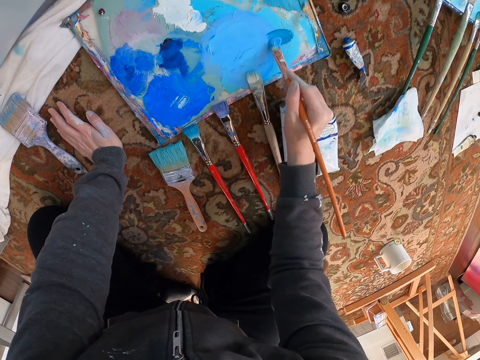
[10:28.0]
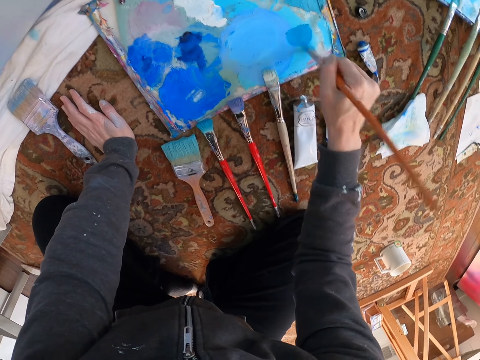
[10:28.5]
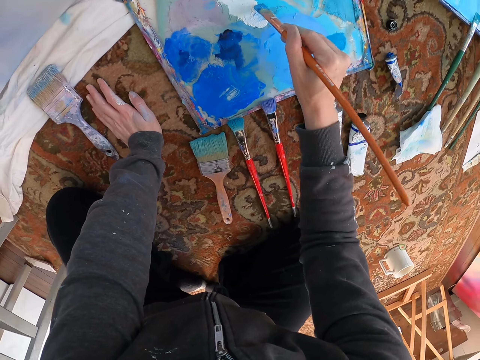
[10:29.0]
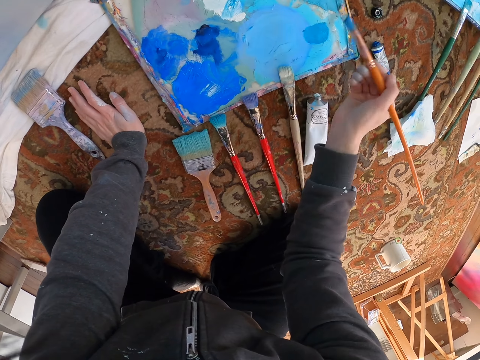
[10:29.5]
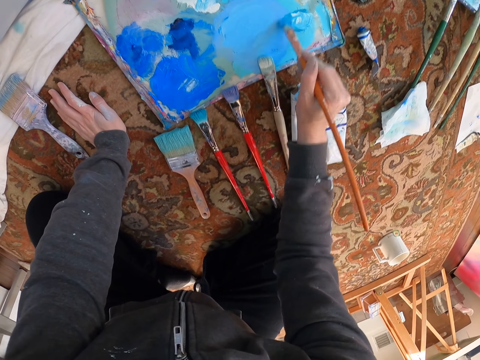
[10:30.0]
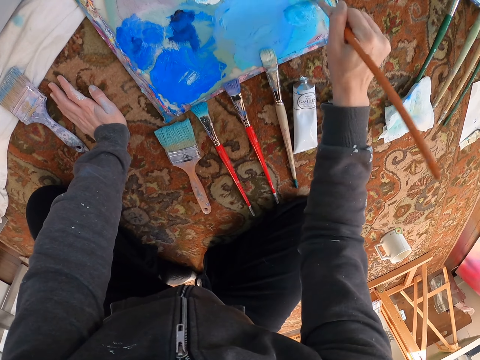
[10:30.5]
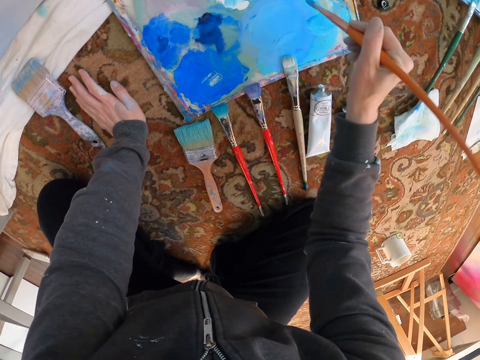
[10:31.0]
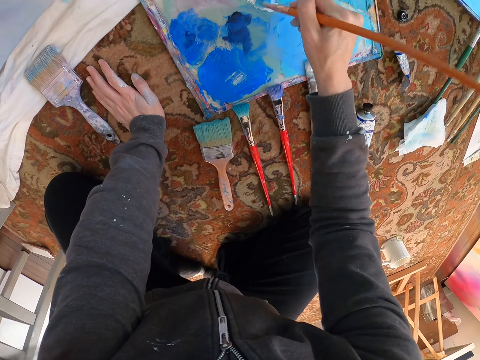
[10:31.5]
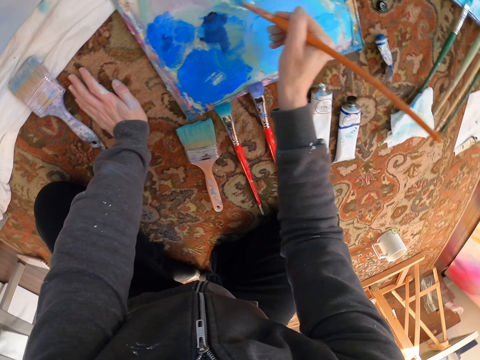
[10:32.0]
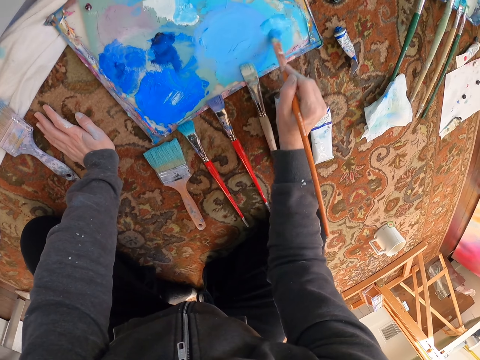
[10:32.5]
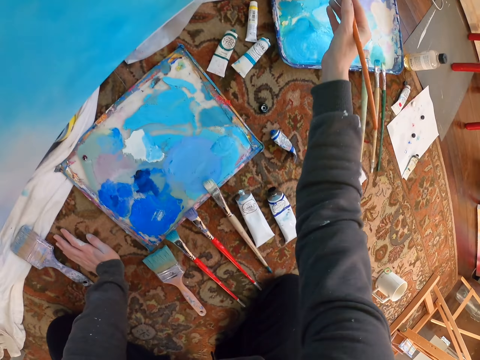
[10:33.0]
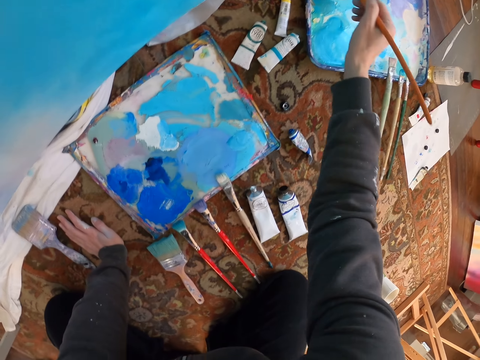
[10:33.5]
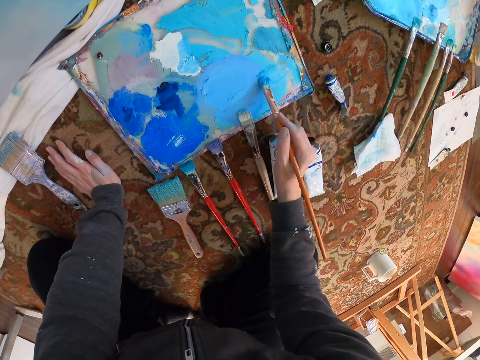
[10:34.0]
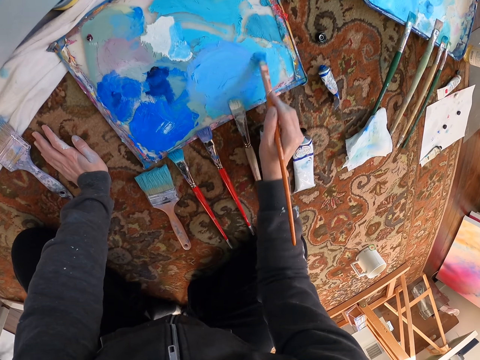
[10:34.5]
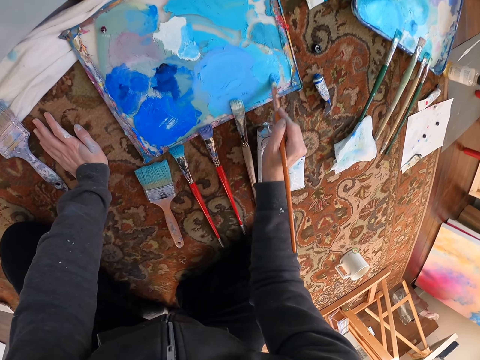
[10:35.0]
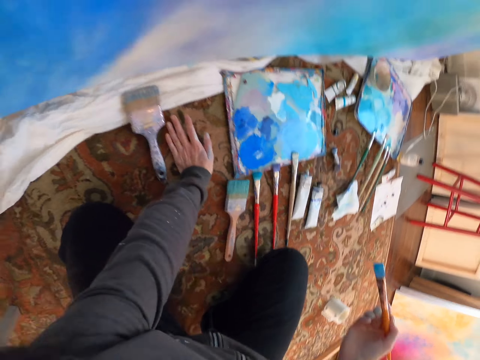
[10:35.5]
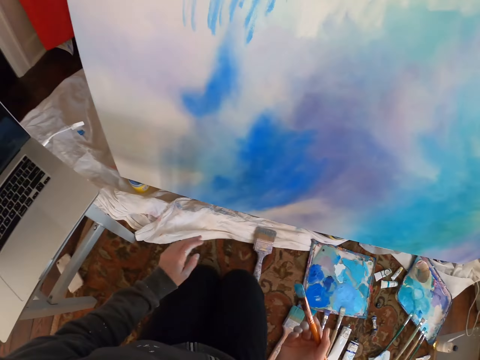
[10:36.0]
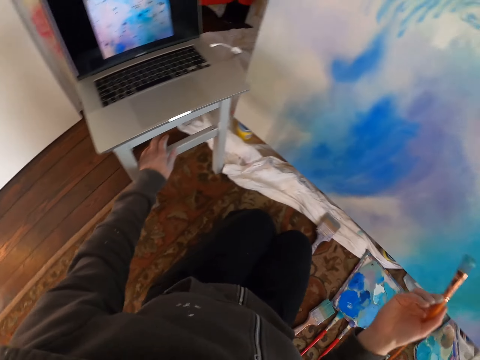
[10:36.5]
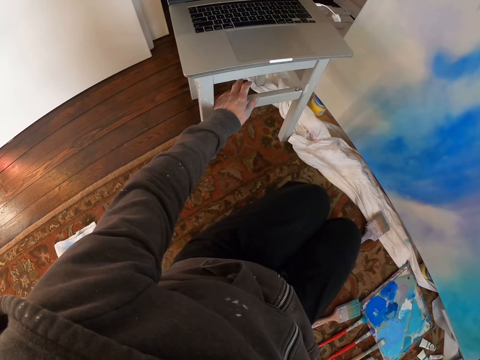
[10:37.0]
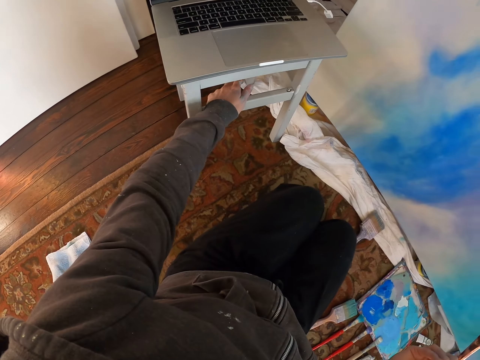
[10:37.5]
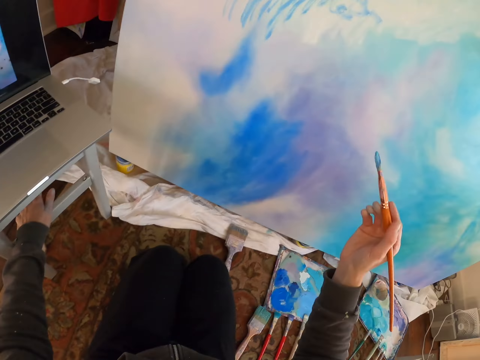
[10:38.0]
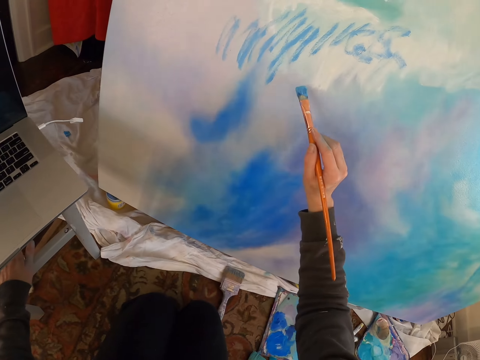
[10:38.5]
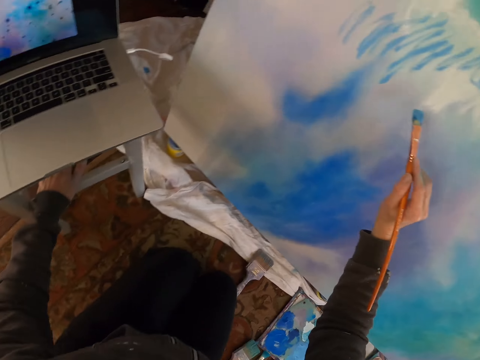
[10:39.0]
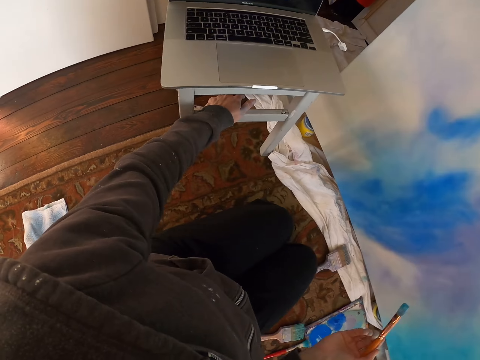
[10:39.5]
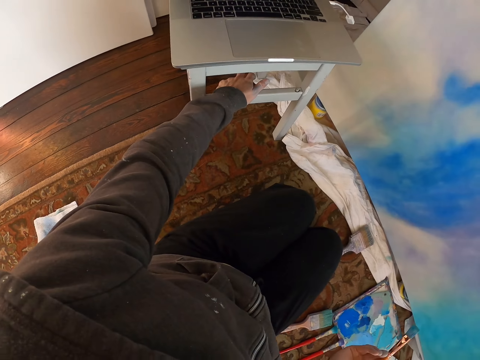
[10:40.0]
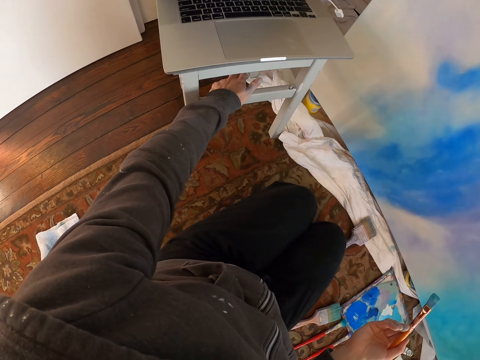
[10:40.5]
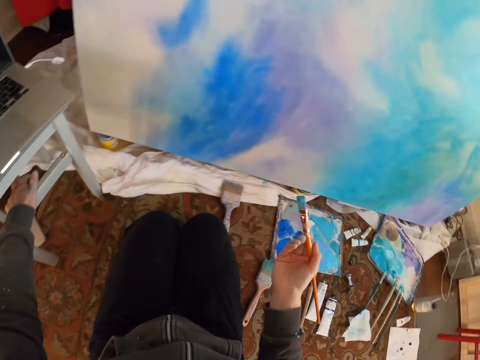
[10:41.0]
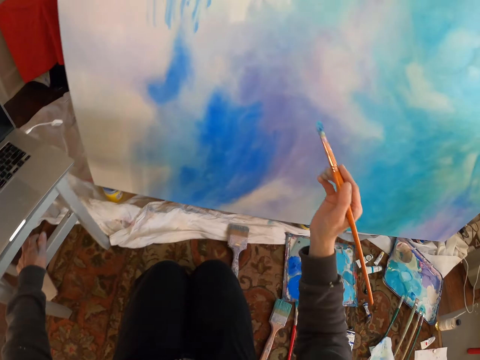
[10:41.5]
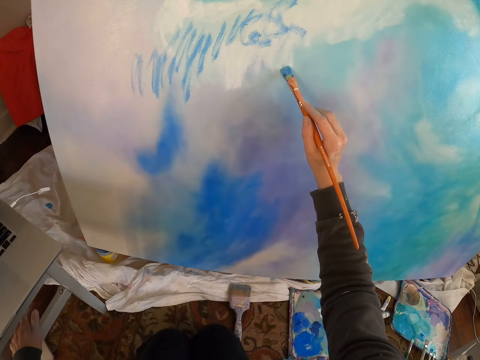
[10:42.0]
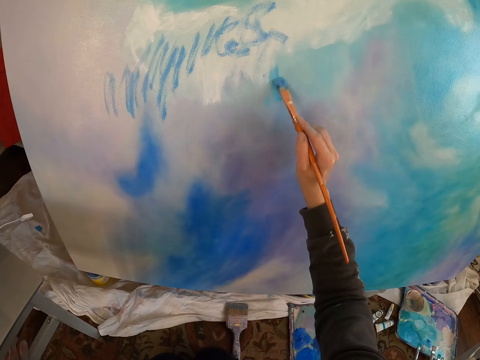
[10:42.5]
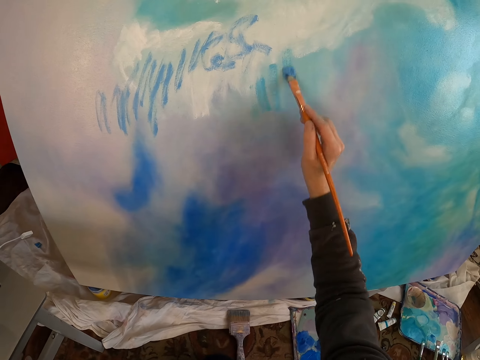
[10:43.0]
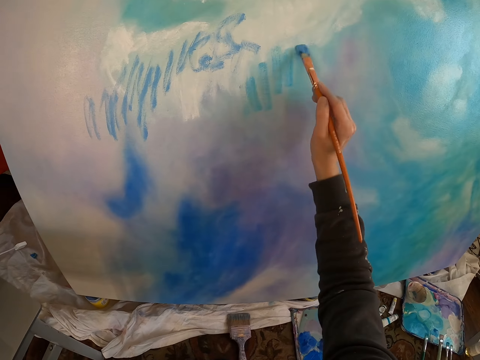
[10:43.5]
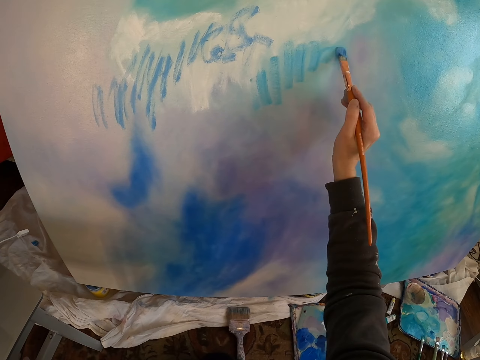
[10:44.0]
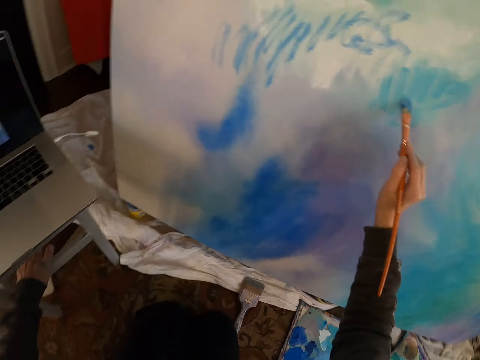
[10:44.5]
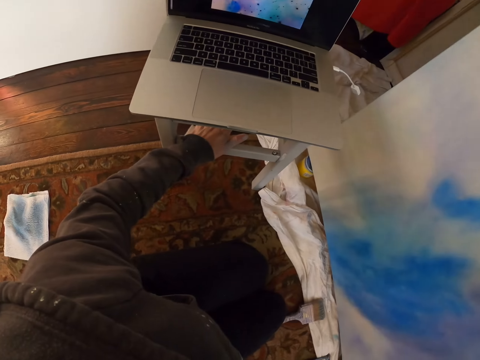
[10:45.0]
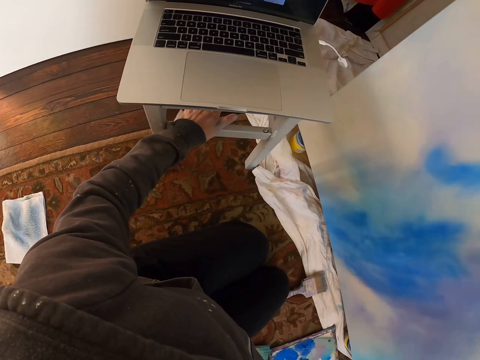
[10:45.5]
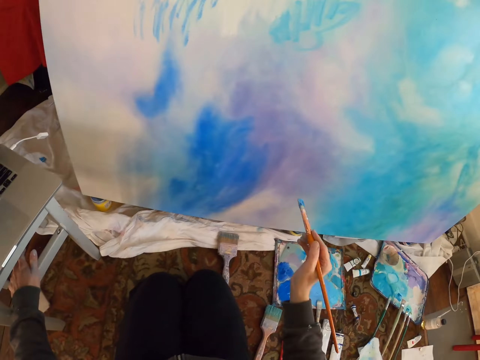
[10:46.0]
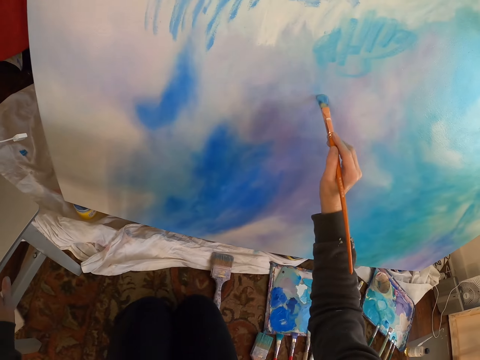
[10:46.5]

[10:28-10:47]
The camera wearer stares at the laptop. They paint the painting with the painting brush.

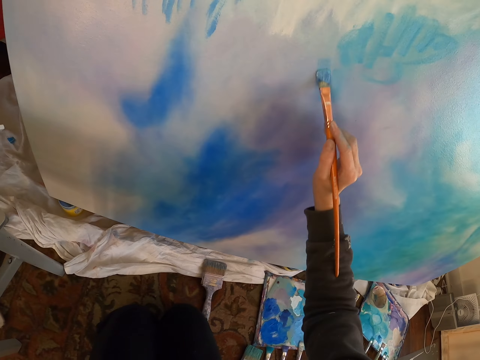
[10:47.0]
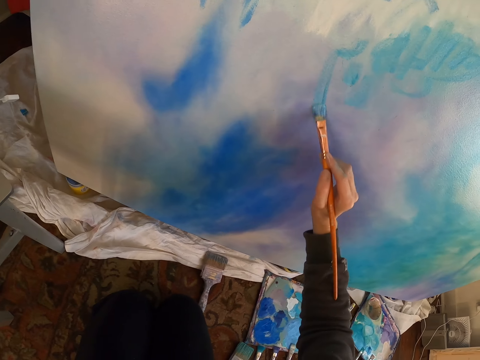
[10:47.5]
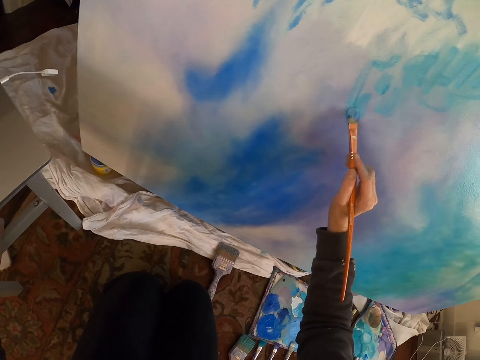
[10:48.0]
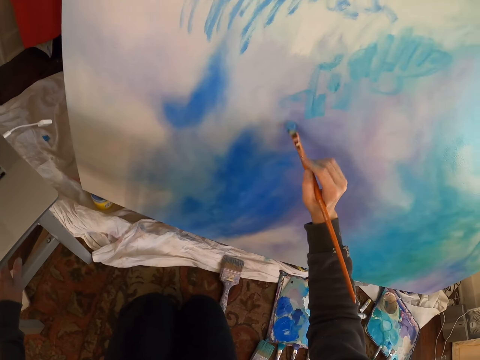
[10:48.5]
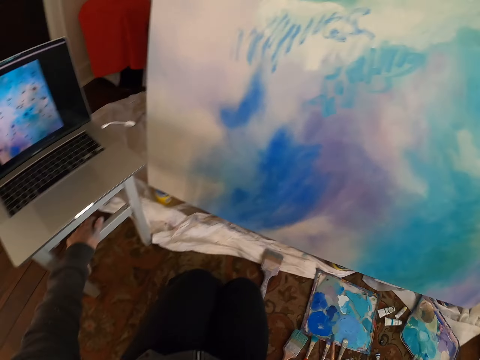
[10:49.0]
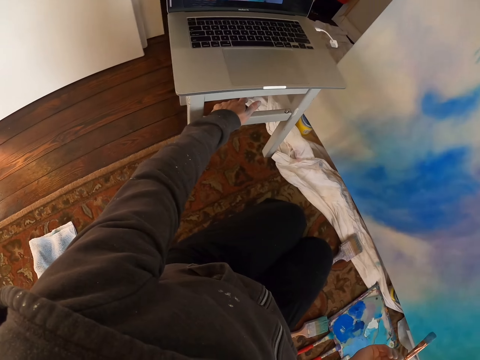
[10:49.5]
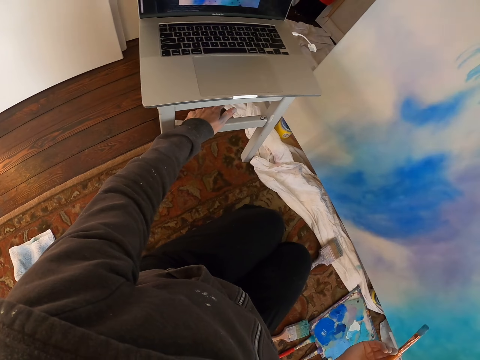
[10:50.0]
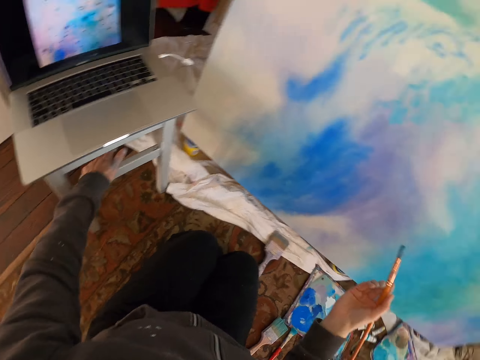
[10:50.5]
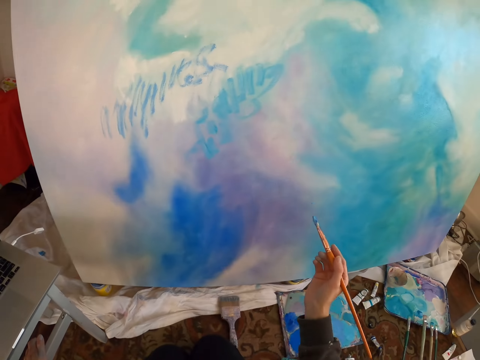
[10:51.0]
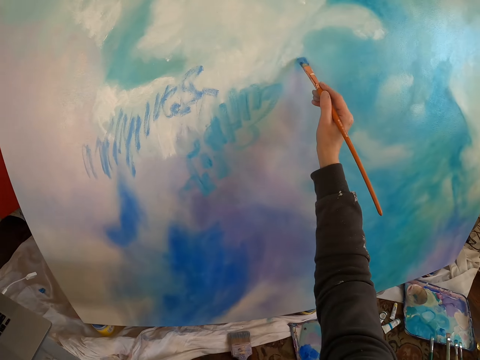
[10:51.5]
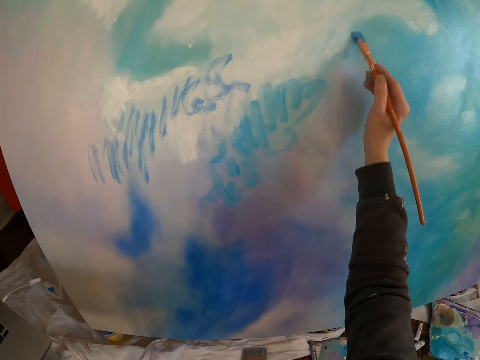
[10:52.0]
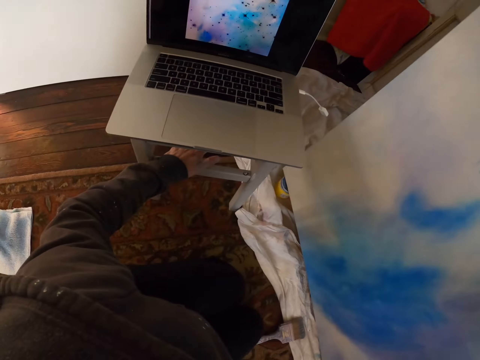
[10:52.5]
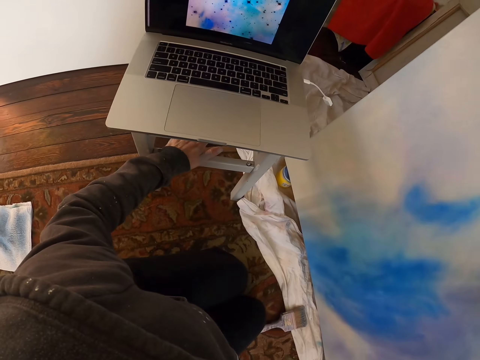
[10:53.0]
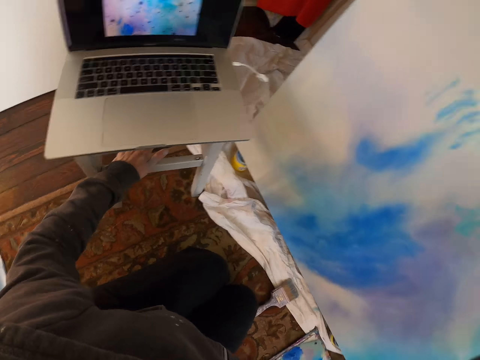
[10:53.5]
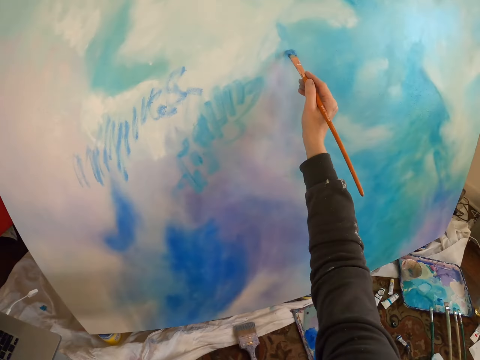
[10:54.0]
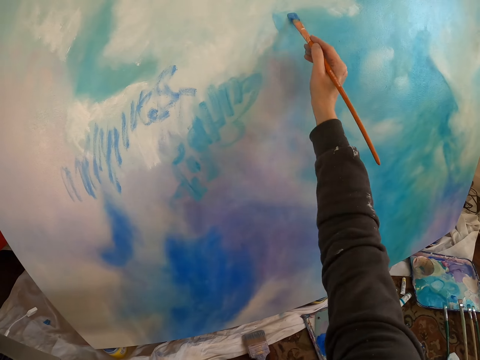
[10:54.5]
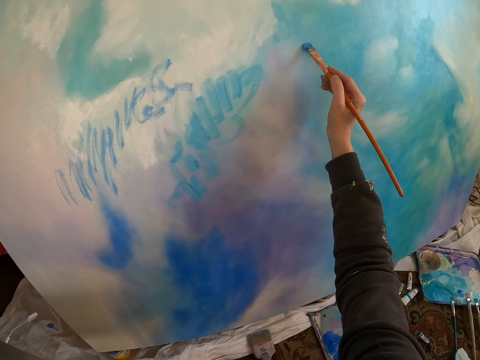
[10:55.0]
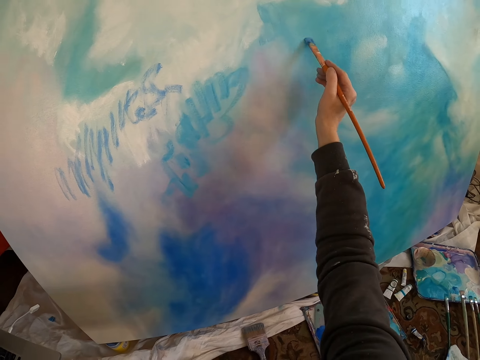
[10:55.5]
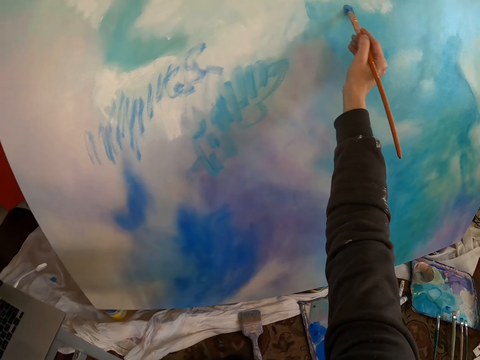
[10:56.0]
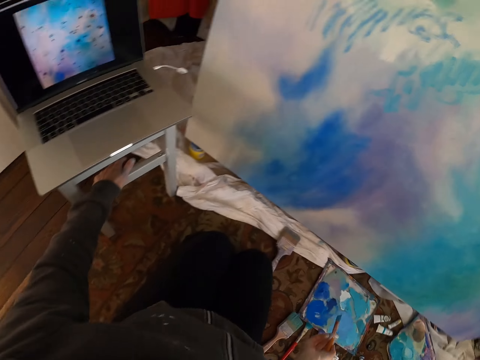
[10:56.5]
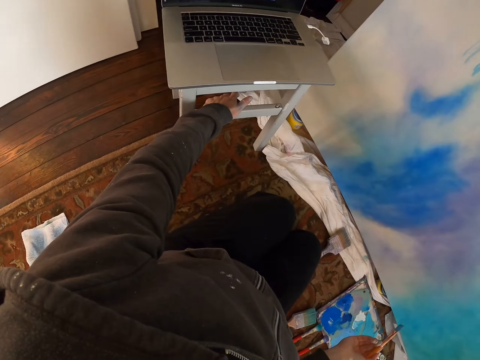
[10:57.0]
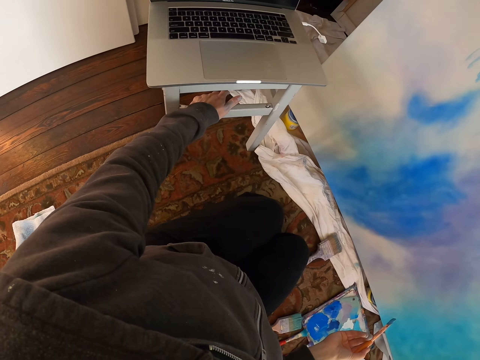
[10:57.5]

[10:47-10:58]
The camera wearer stares at the laptop. They paint the painting with the paint brush.
